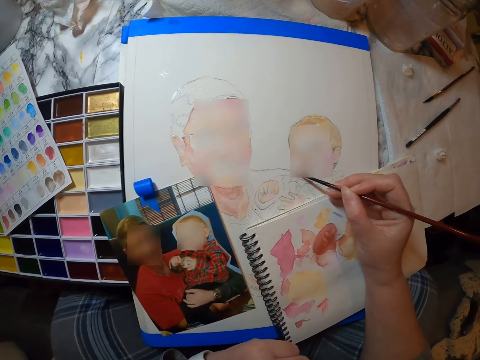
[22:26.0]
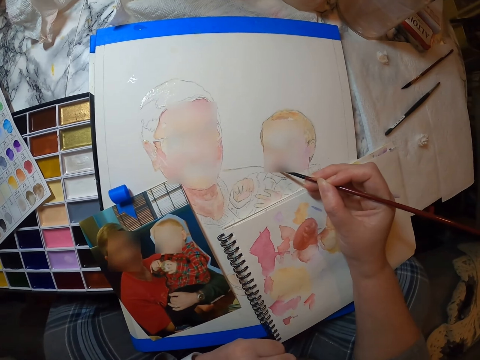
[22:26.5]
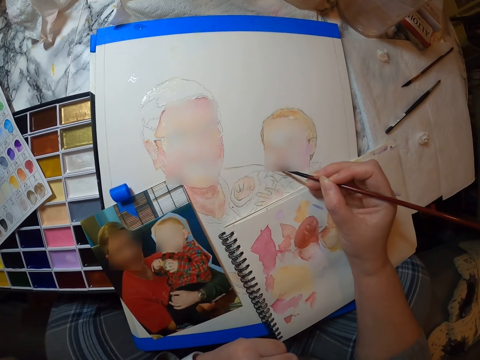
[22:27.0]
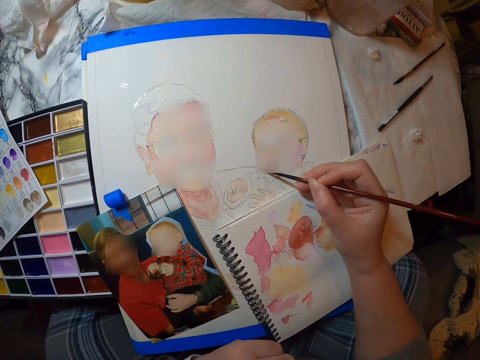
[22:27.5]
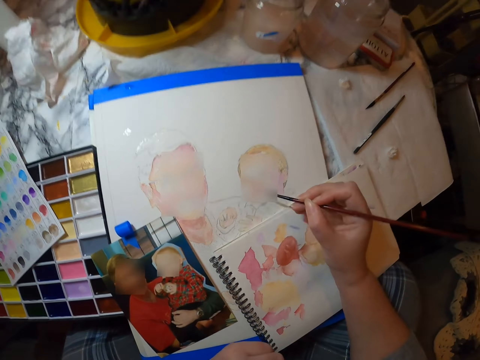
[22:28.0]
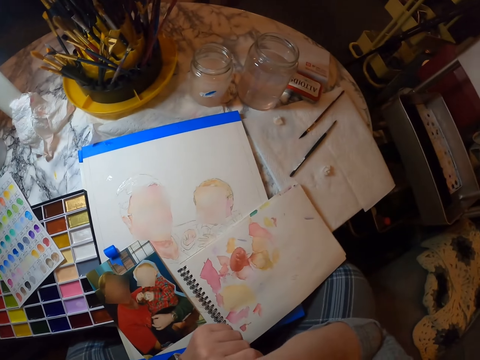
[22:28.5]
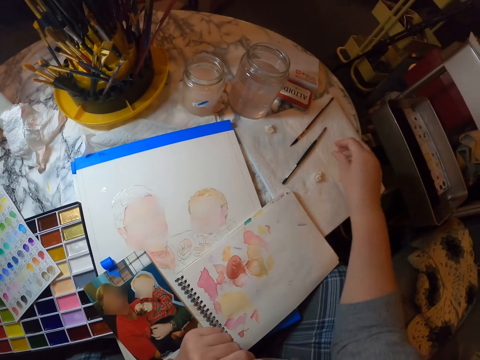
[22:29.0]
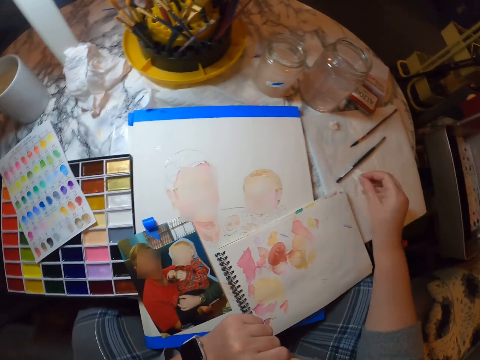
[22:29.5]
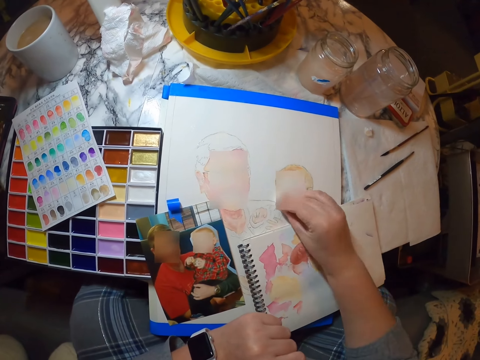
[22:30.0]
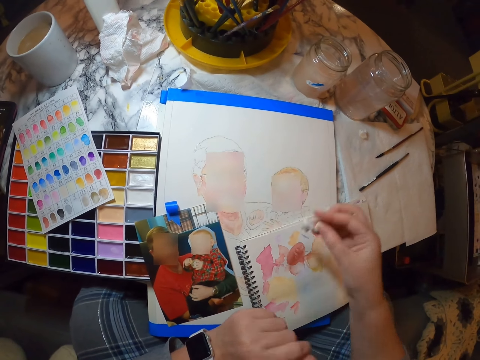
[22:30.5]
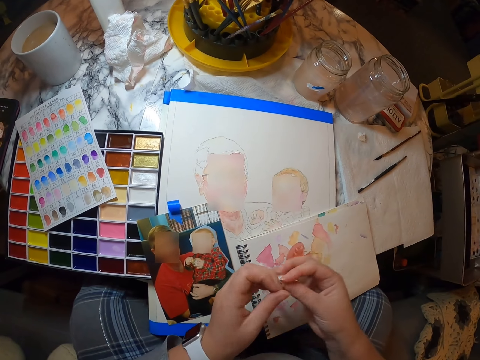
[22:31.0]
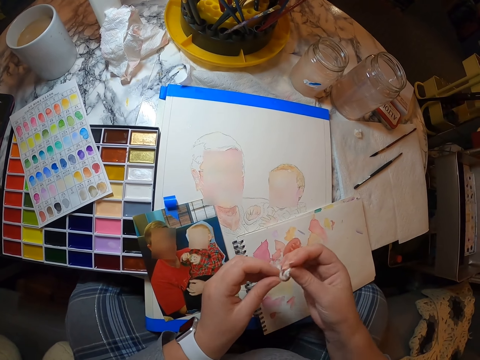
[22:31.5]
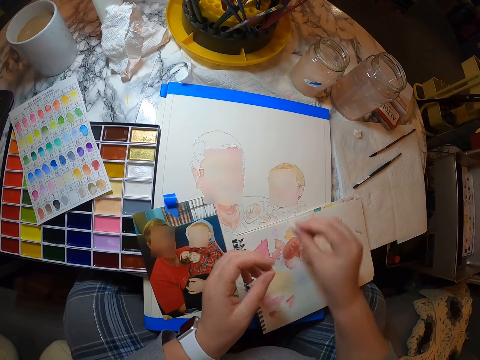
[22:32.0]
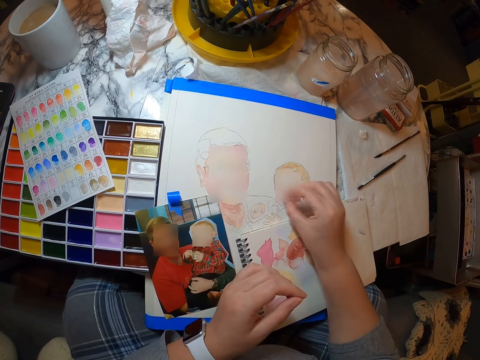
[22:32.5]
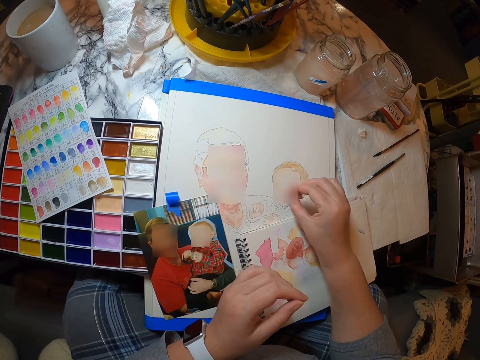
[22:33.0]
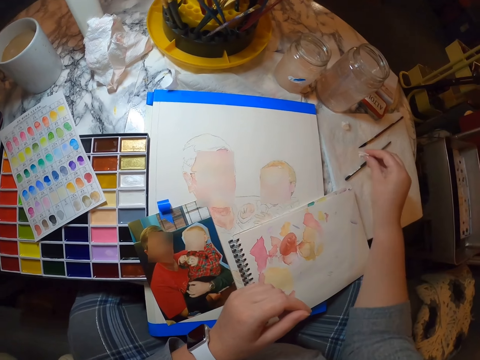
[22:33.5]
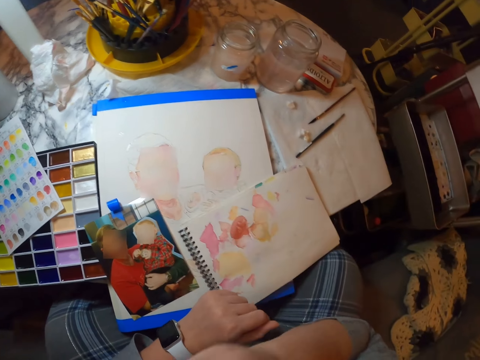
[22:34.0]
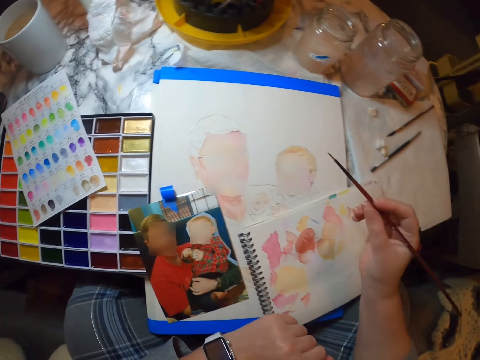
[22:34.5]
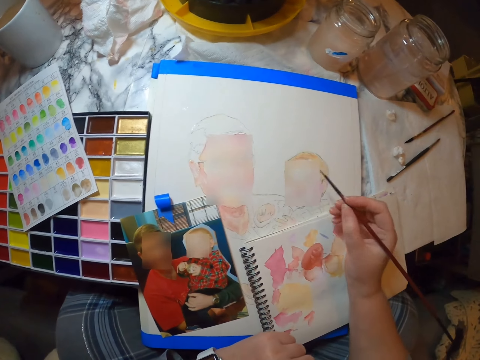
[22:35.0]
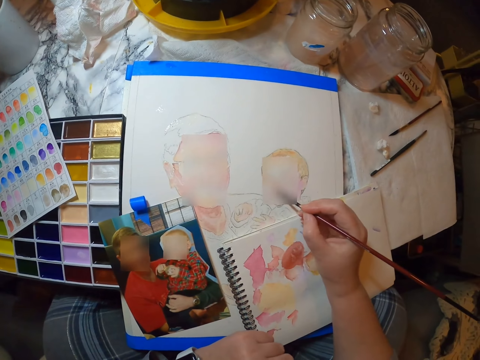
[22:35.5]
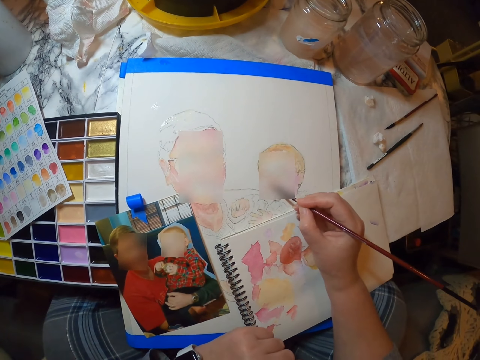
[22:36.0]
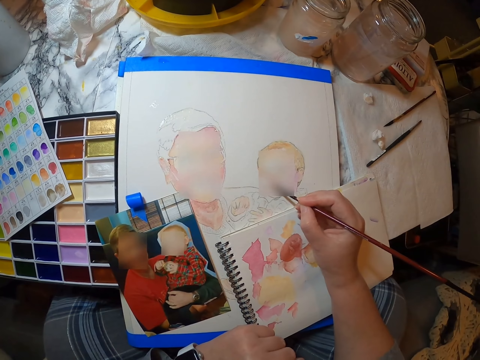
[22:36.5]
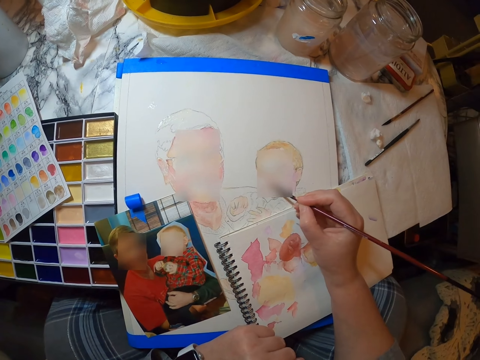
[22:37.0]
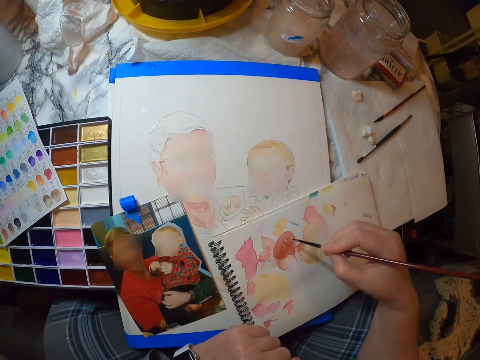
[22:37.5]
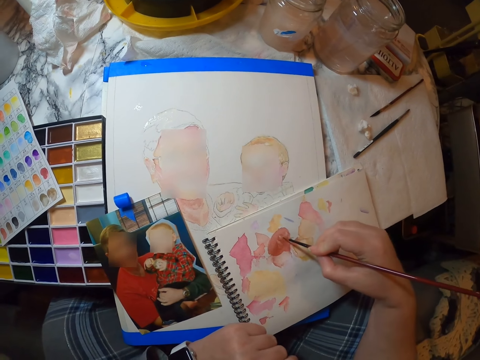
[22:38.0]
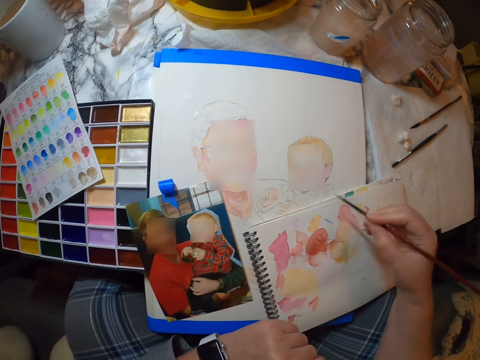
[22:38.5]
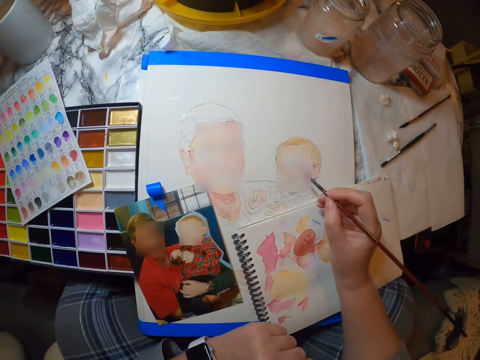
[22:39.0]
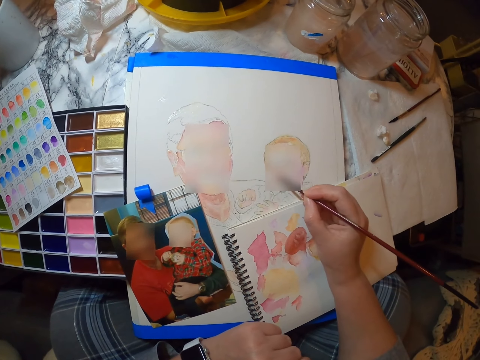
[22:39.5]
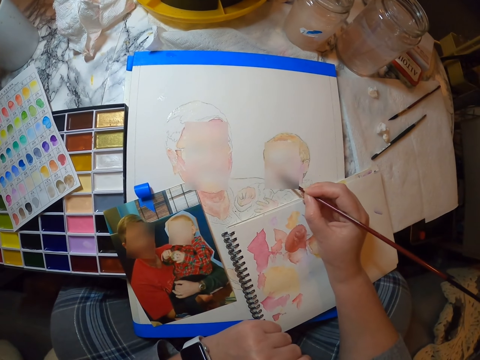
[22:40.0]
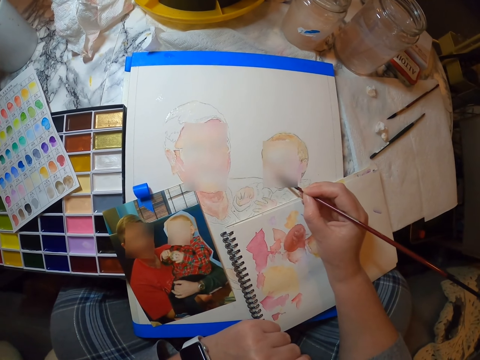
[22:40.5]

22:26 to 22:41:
The camera wearer puts the brush in the mouth. They pick up paper. They dry the drawing. They fold the paper. They dry the drawing. They put the piece of paper down. They take the drawing brush. They draw in the book.

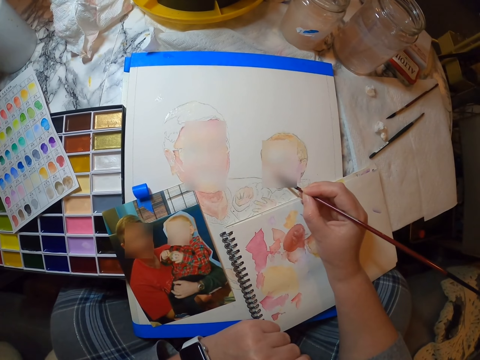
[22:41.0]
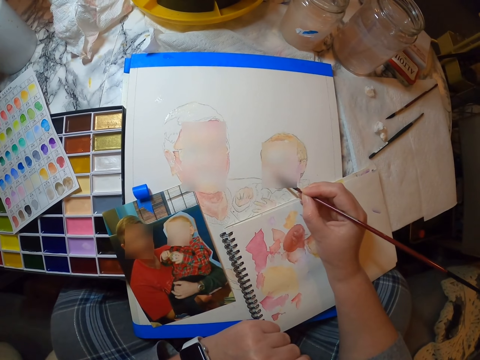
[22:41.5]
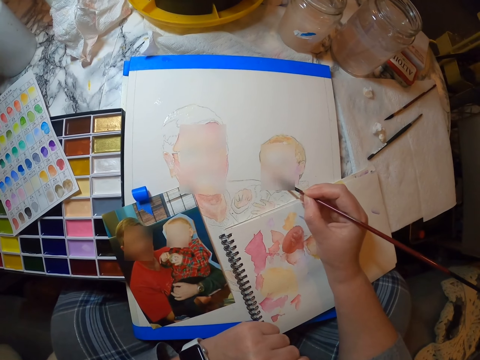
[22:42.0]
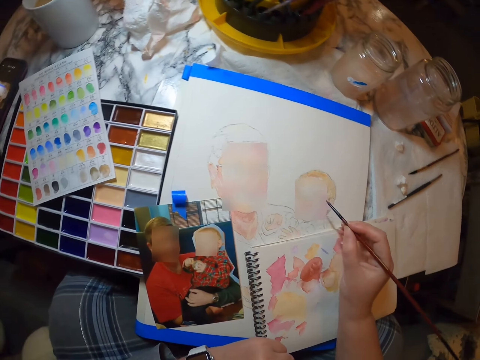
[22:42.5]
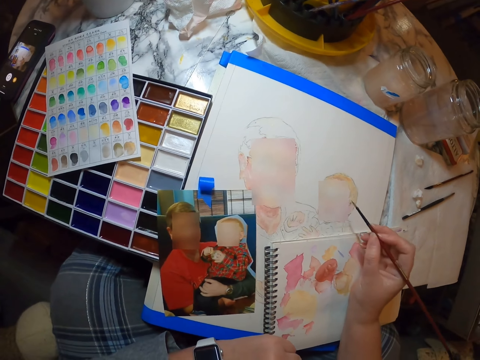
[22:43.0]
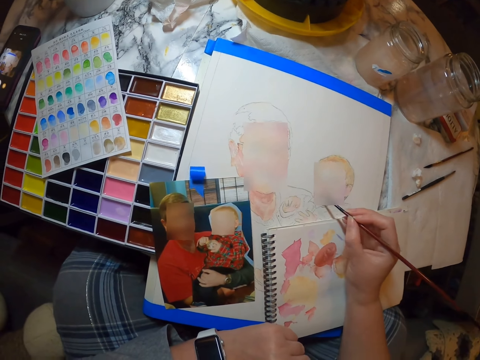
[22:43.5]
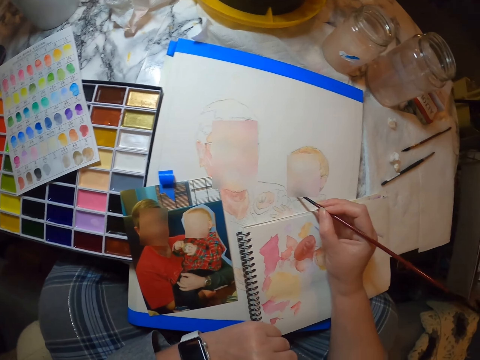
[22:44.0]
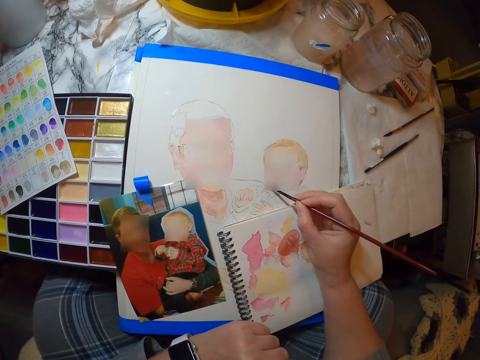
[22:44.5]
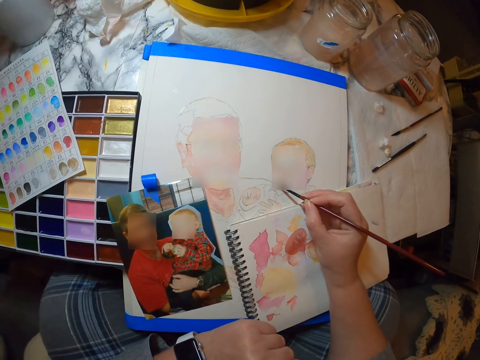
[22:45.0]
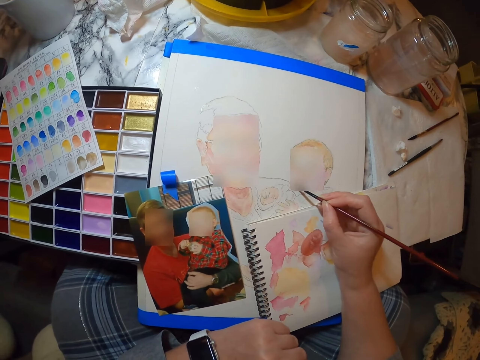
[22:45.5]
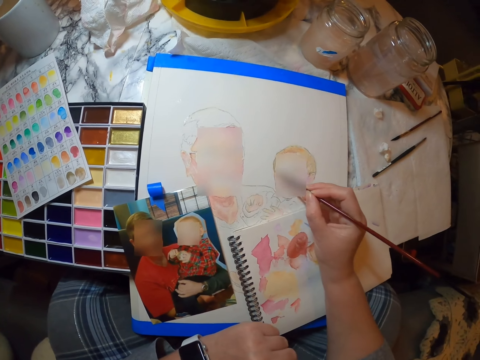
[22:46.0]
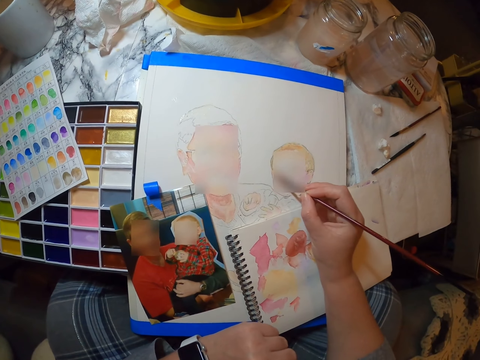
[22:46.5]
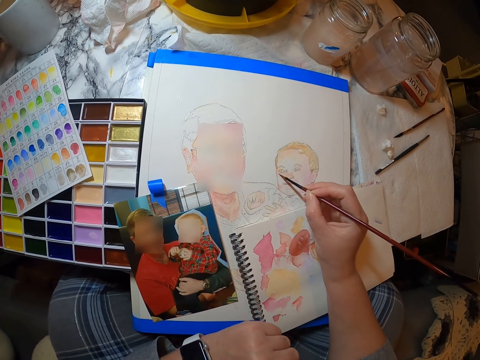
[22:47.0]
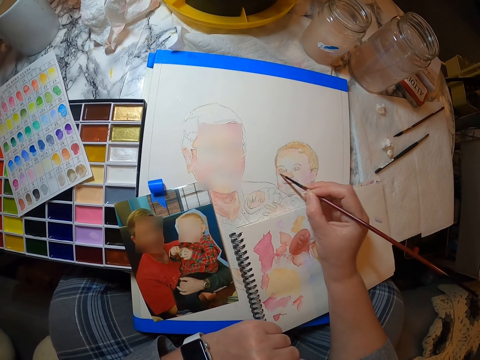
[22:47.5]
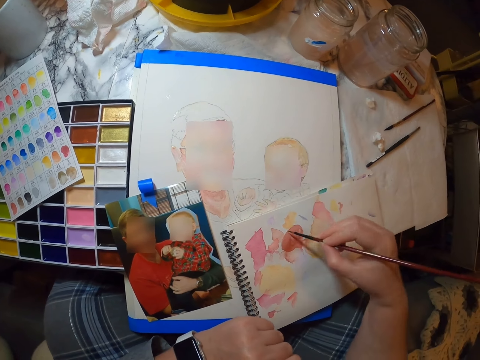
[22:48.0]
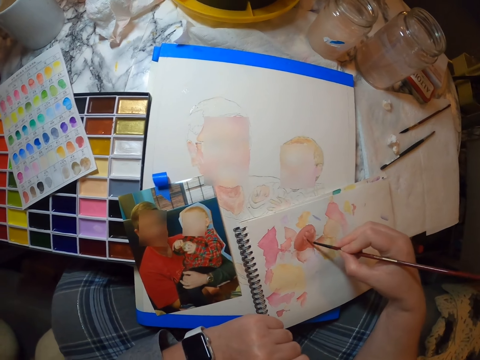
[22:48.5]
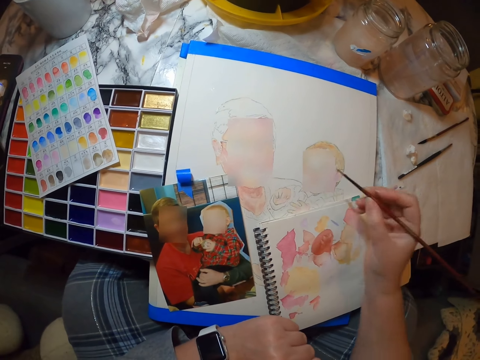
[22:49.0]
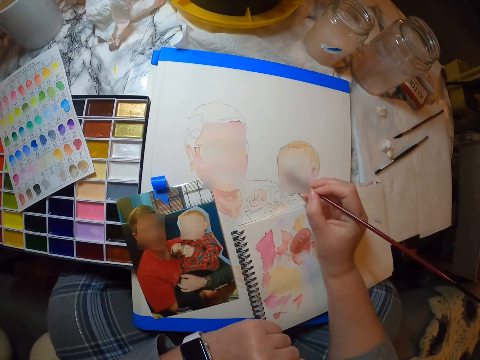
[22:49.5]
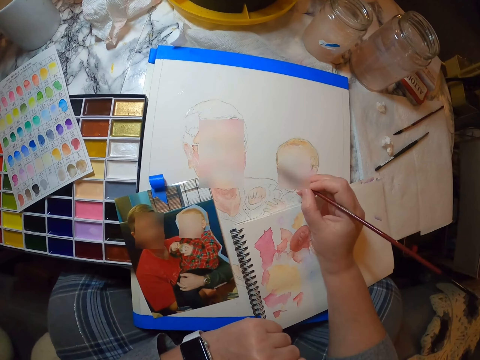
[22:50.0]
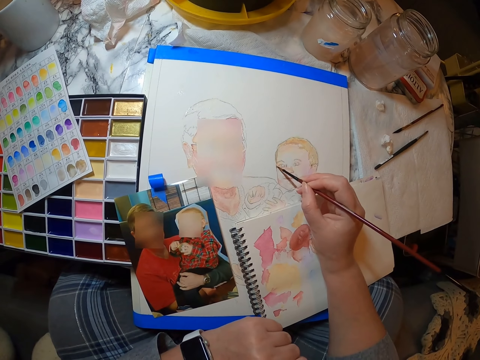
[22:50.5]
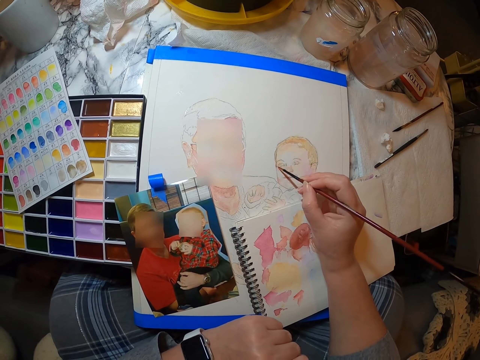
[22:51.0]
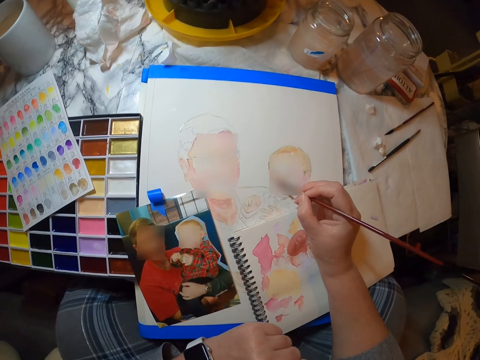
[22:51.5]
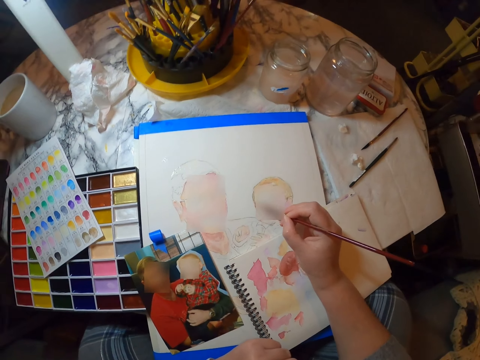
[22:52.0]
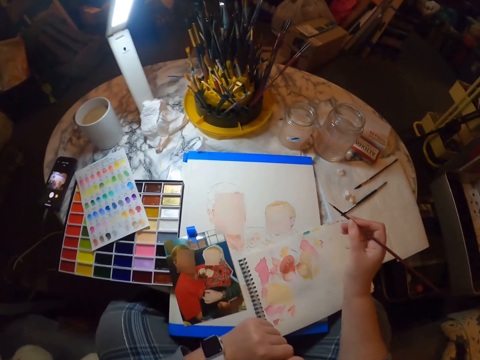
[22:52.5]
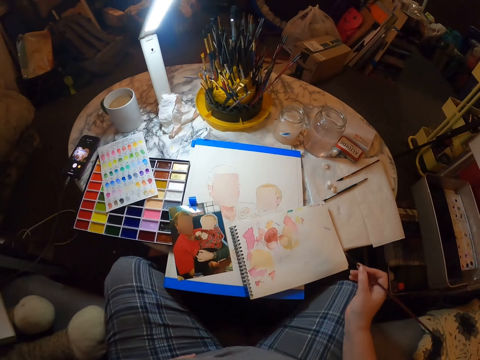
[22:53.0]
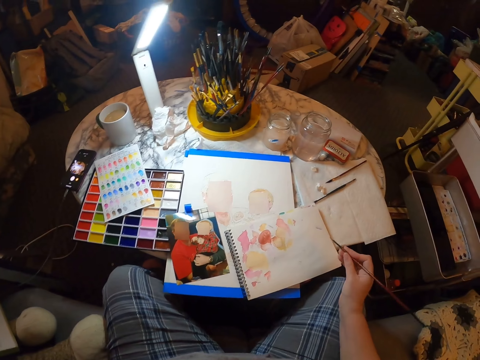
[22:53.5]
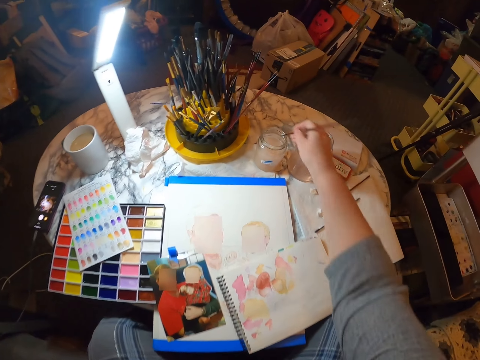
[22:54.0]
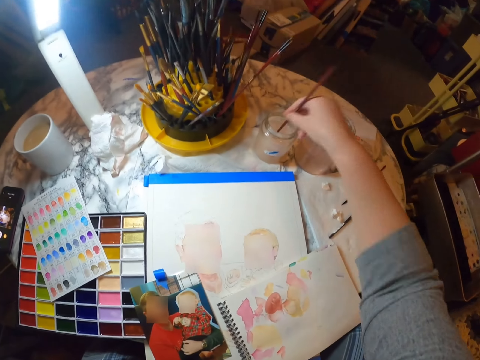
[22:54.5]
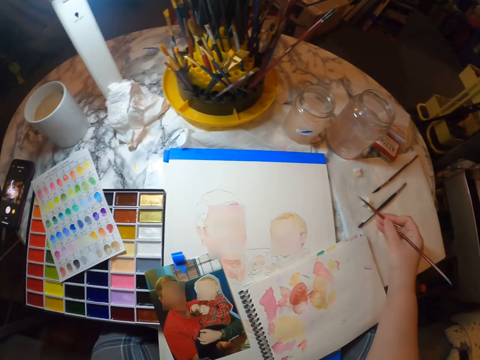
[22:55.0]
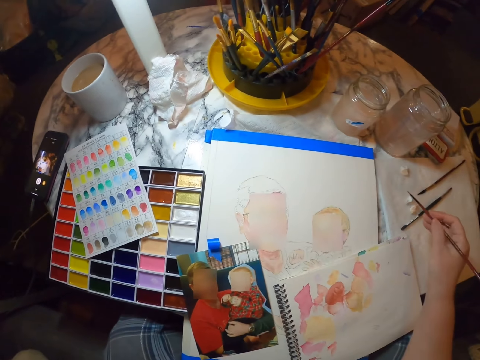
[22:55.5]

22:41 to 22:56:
The camera wearer leans back. They dip the brush in liquid.
